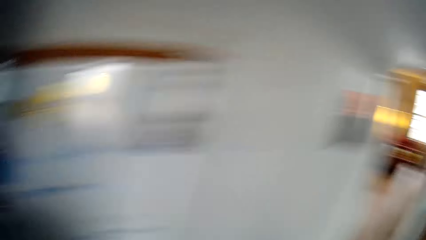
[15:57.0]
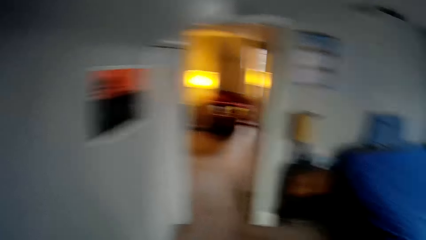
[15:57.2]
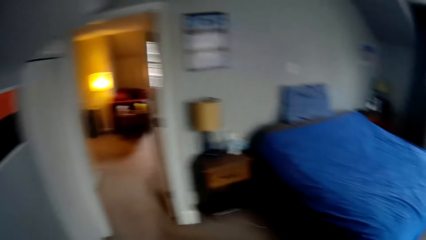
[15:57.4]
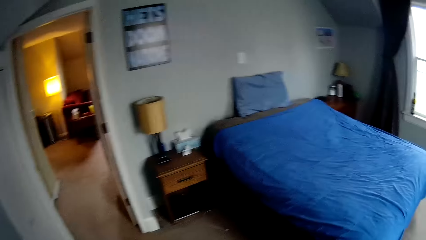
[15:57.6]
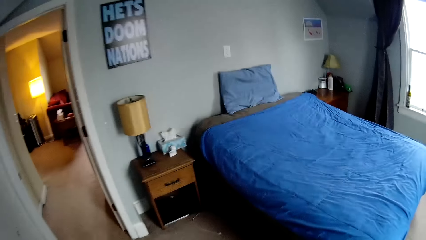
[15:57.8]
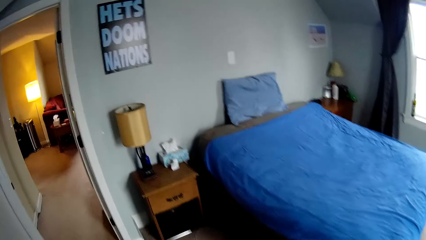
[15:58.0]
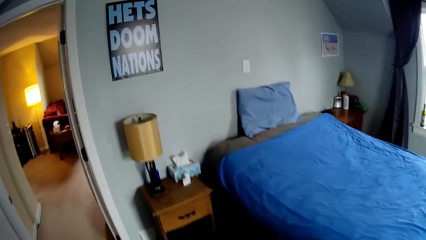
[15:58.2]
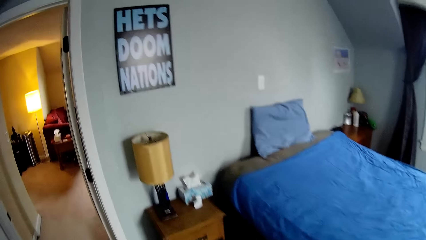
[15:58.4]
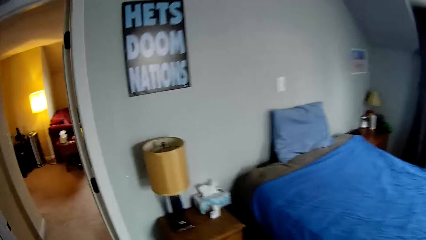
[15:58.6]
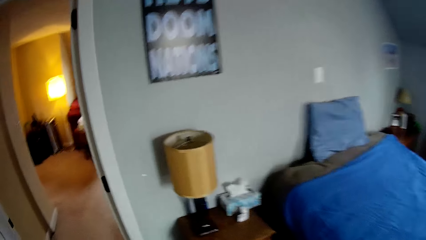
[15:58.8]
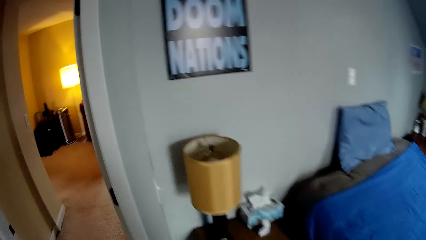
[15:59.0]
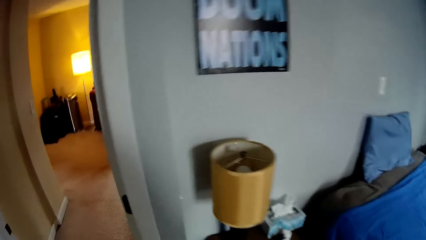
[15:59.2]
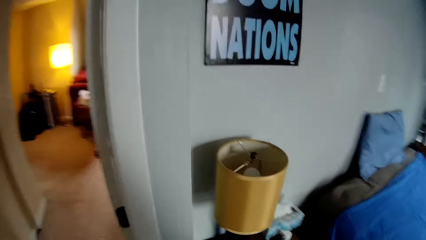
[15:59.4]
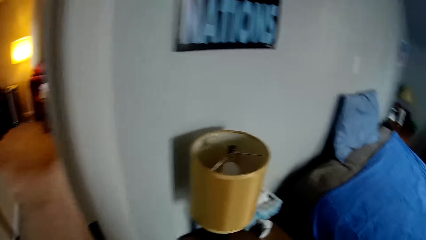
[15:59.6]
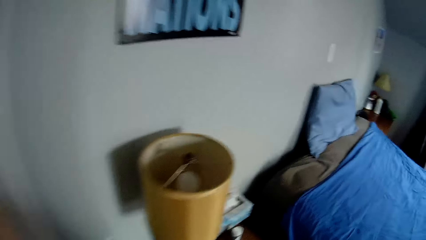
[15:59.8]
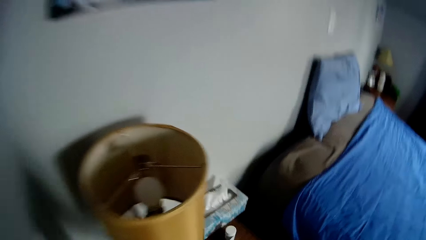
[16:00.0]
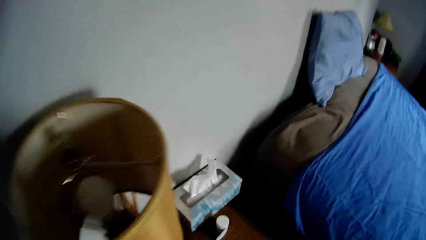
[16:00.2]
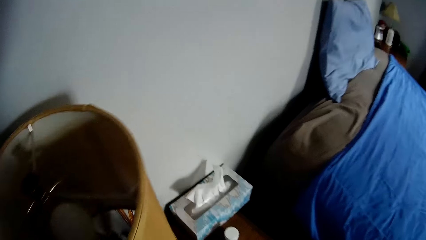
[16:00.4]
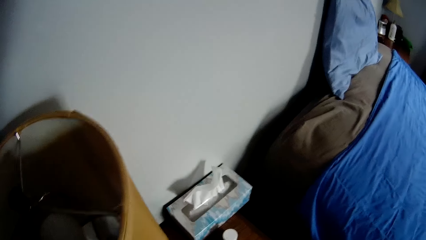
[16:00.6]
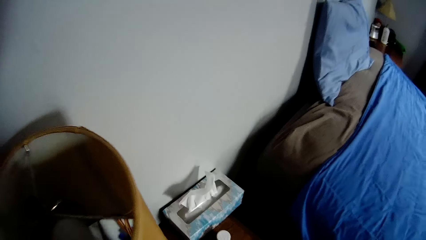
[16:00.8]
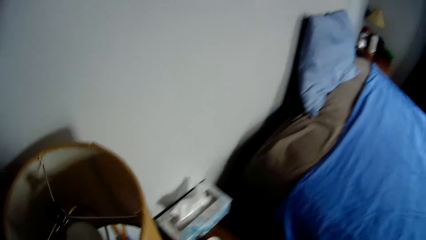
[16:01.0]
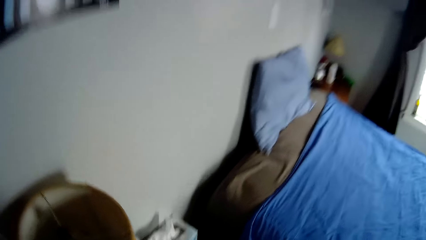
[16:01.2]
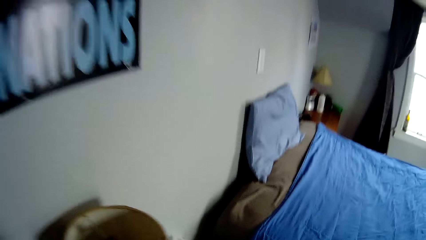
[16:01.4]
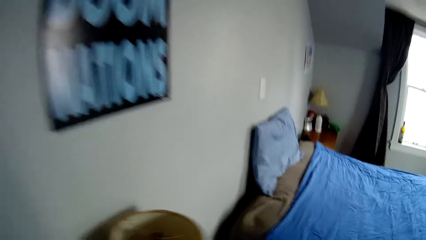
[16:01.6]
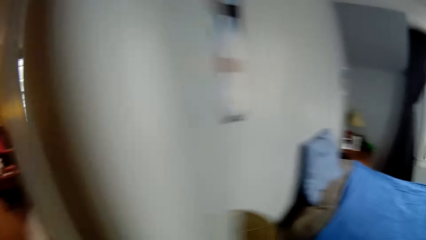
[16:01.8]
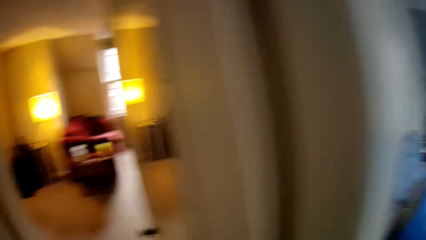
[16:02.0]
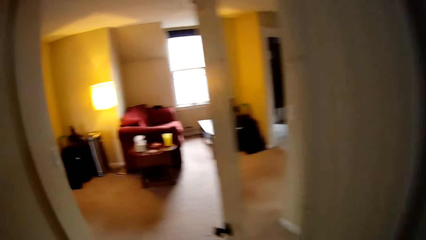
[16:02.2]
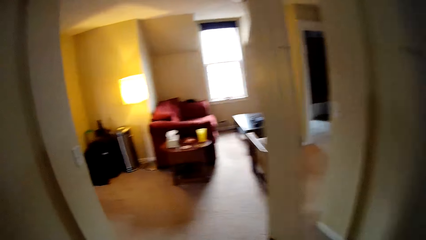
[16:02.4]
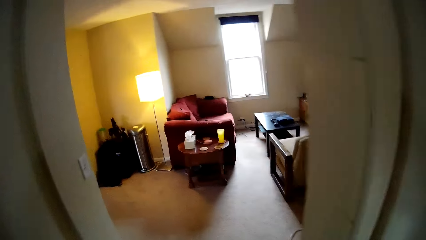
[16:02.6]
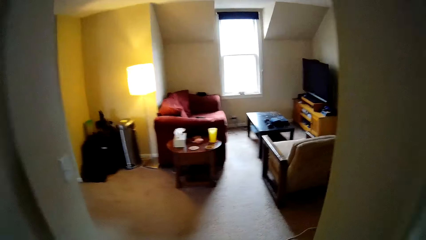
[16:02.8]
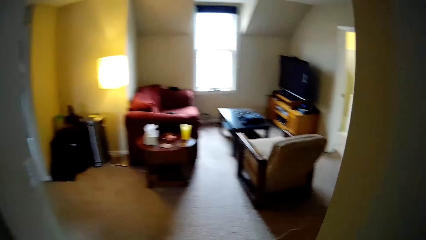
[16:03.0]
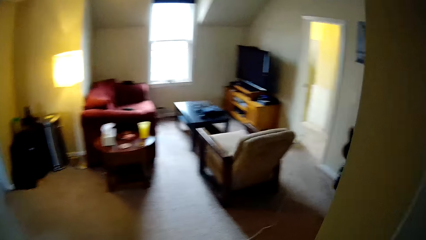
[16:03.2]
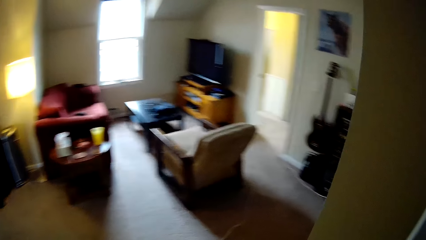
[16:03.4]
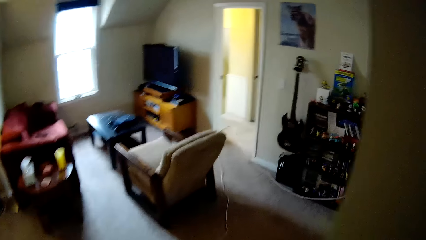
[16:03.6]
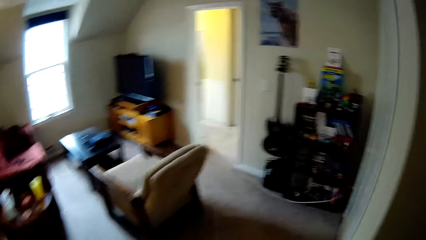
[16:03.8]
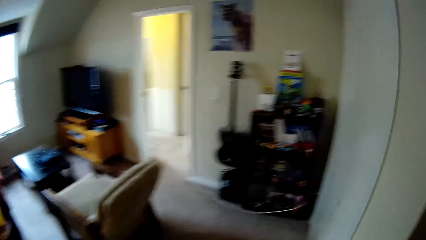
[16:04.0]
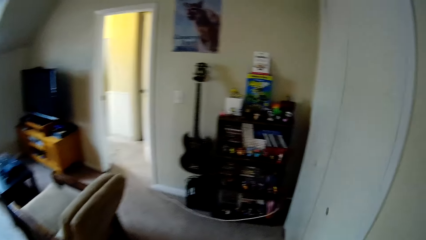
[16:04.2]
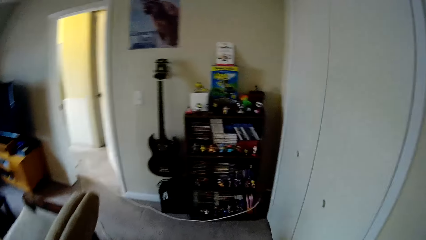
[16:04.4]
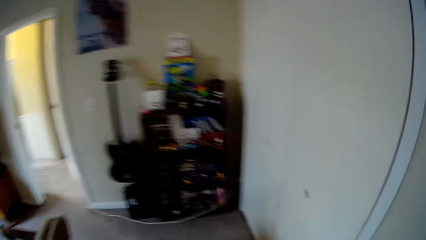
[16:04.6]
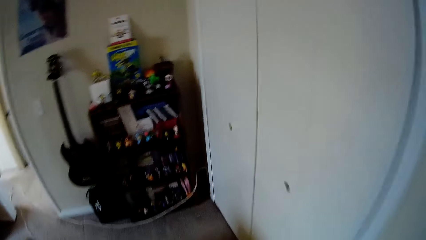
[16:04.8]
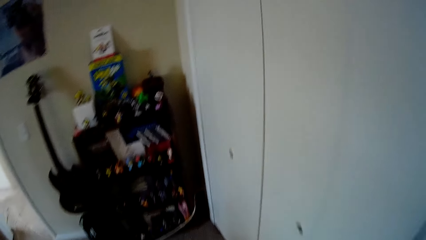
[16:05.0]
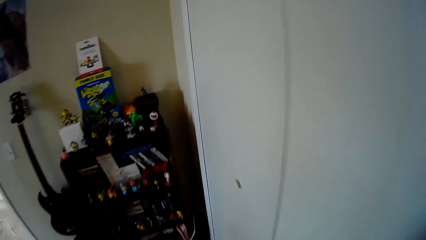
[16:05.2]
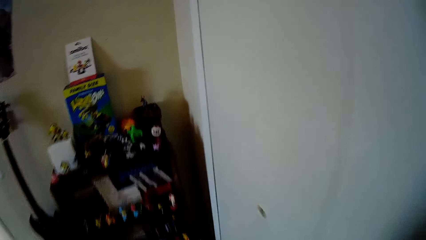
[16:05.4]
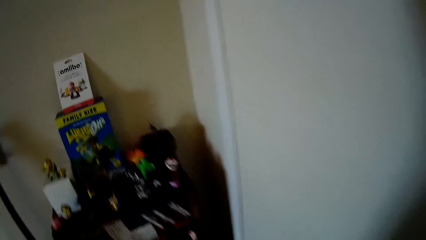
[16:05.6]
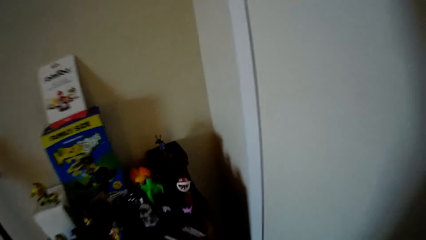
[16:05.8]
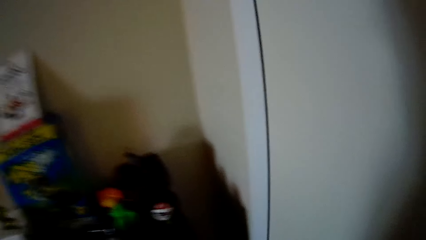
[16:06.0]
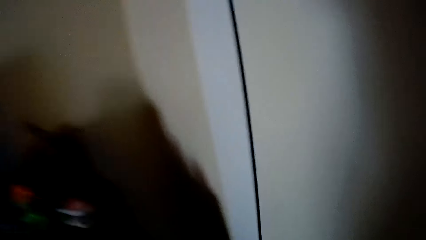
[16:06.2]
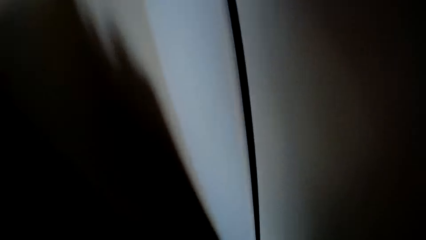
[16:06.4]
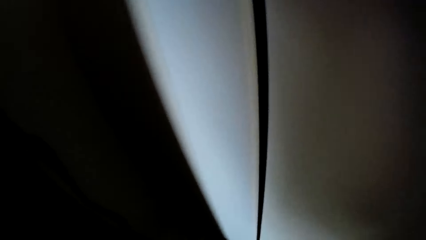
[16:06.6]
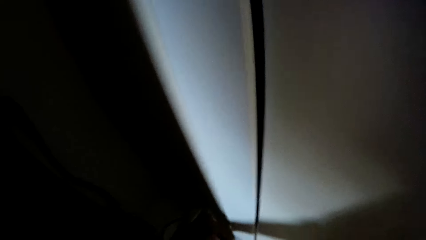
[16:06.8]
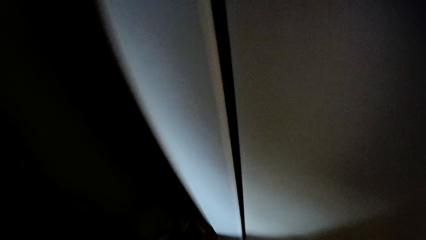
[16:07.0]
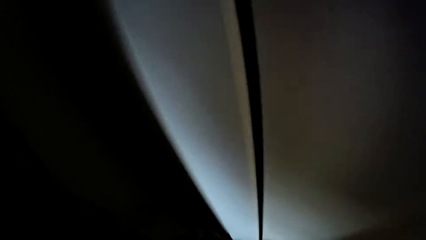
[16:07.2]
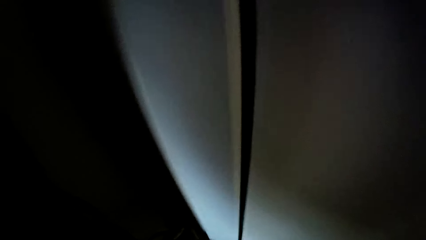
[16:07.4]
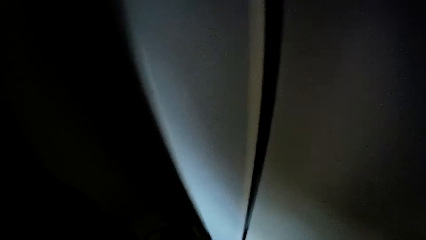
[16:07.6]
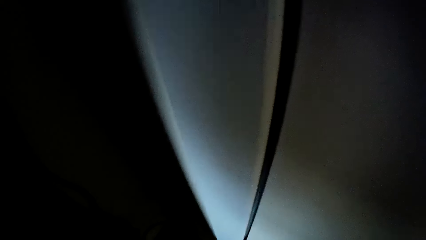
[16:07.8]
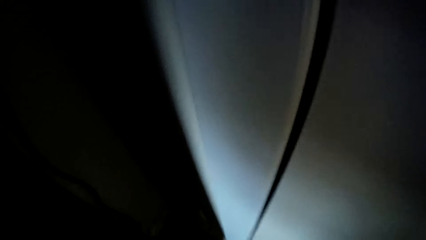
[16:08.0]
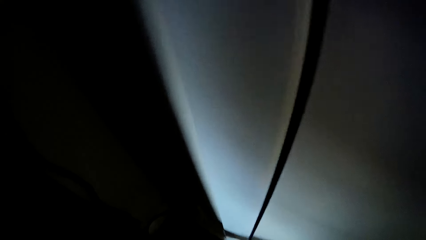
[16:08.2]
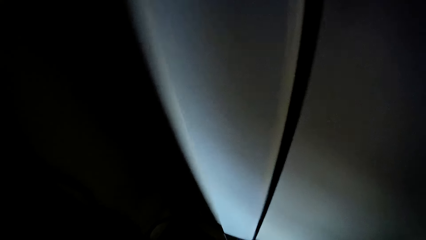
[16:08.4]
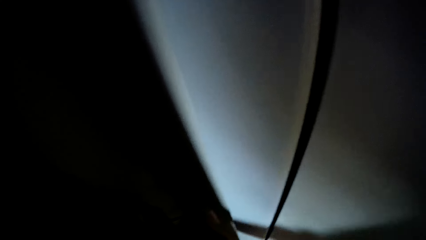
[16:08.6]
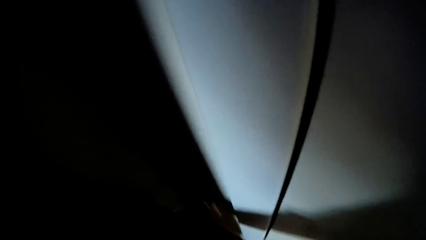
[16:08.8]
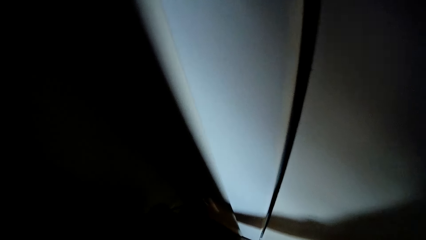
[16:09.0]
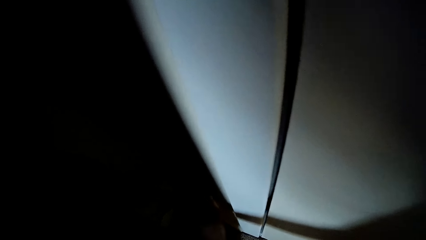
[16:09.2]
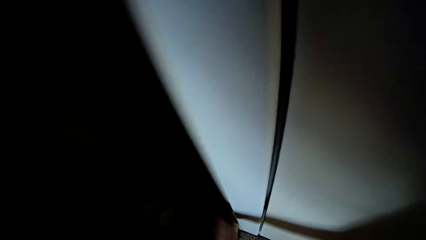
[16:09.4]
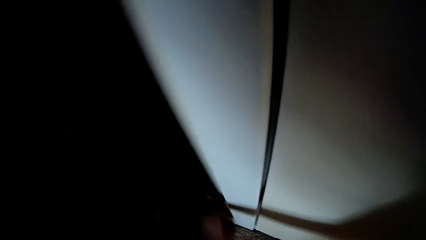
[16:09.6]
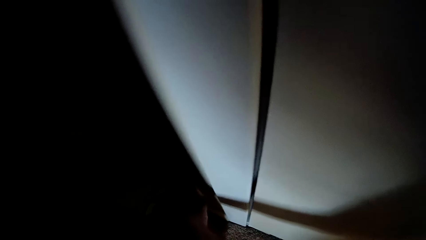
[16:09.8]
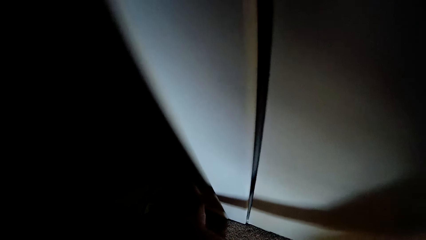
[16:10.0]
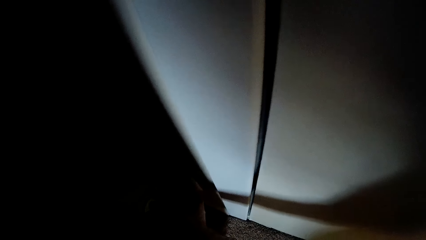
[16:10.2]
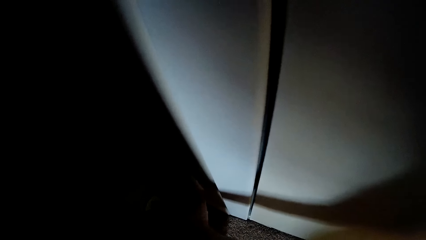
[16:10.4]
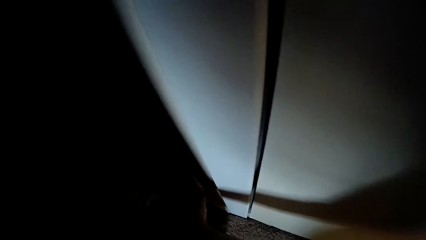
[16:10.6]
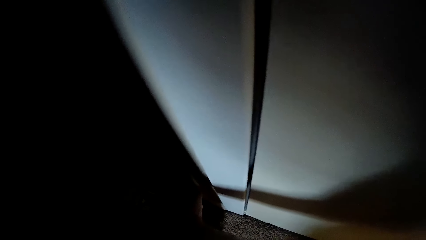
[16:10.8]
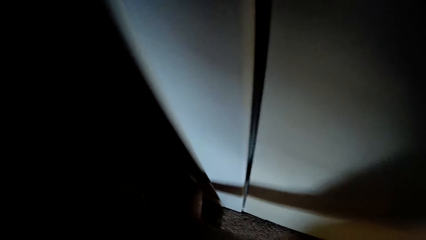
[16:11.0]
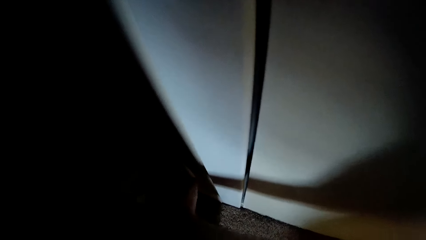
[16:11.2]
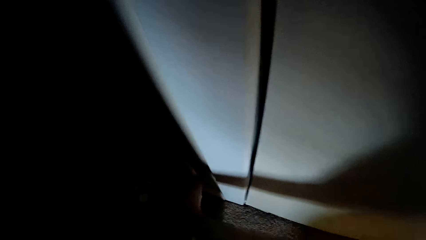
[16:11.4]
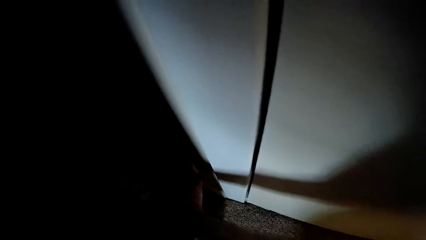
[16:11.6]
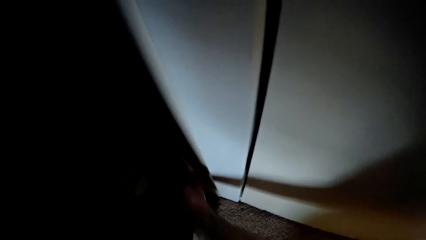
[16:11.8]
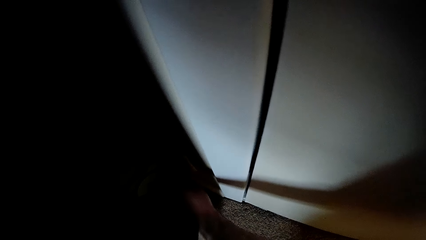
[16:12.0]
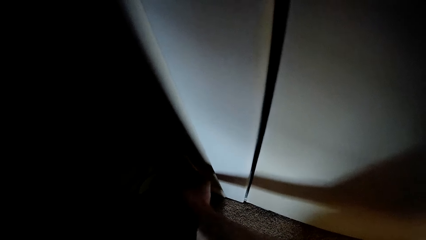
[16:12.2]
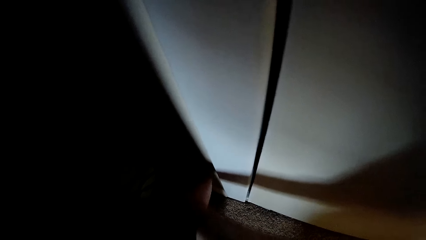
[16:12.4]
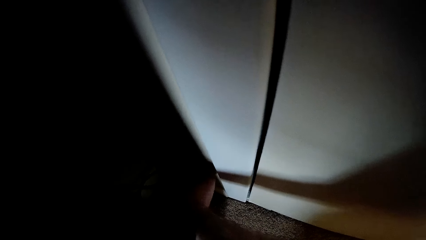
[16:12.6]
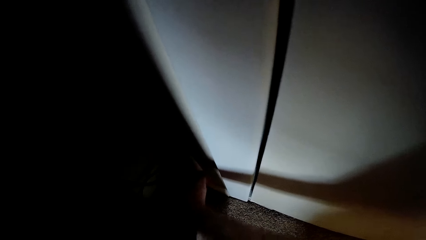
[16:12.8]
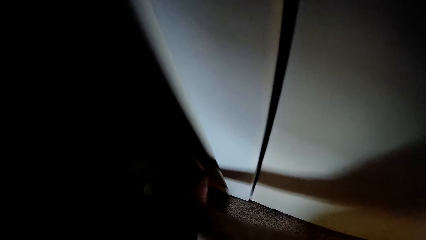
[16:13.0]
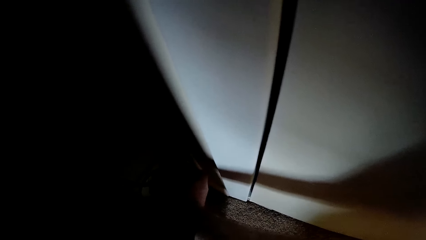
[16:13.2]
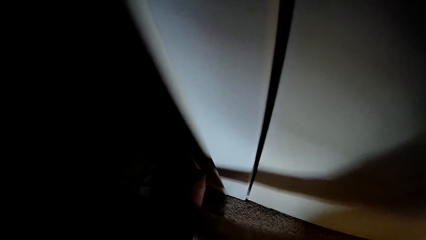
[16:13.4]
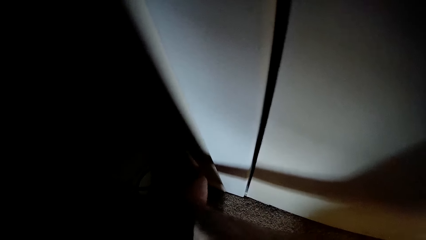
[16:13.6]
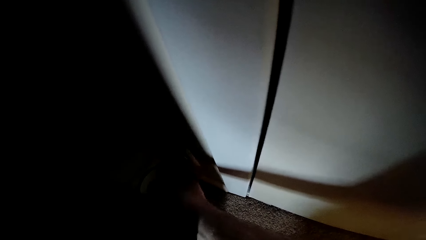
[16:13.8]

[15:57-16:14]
The camera wearer stands up and walks around the room. They check items on the nightstand. They pick up something. They walk around the house. They bend down. They connect a cable to the socket.
